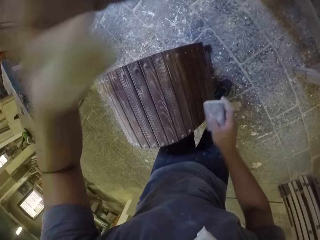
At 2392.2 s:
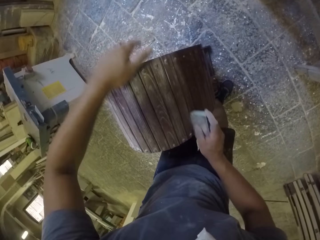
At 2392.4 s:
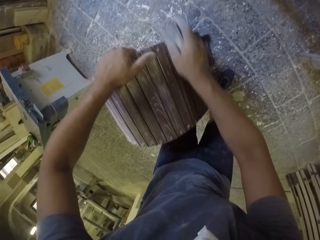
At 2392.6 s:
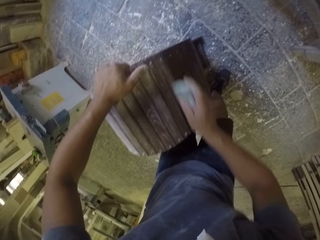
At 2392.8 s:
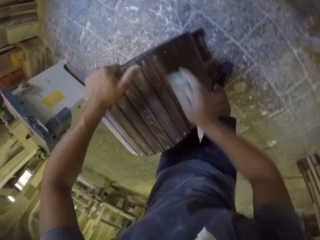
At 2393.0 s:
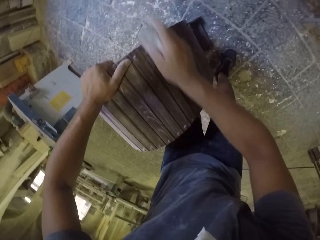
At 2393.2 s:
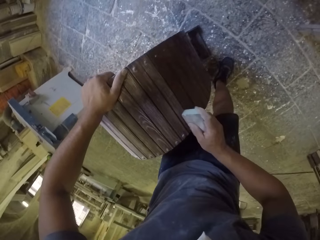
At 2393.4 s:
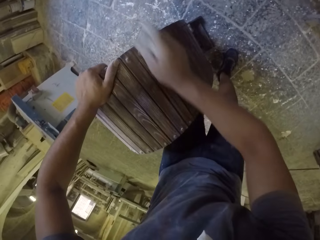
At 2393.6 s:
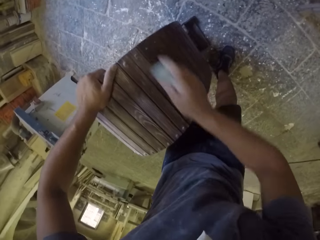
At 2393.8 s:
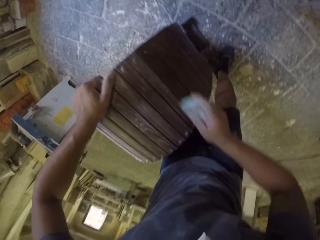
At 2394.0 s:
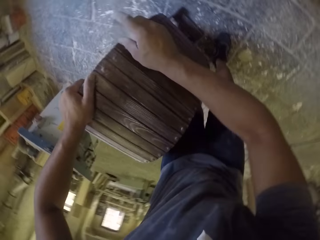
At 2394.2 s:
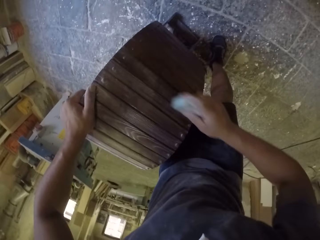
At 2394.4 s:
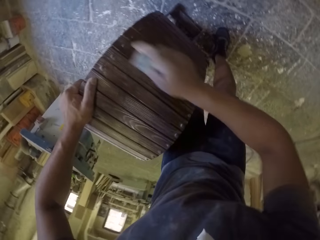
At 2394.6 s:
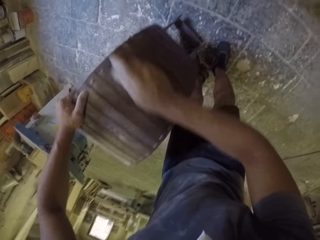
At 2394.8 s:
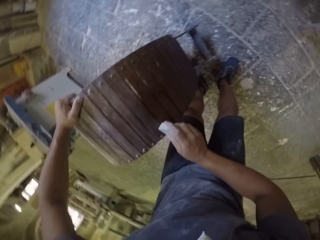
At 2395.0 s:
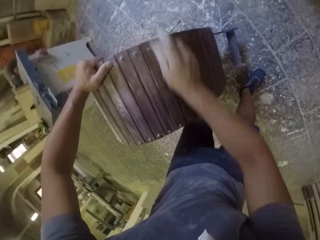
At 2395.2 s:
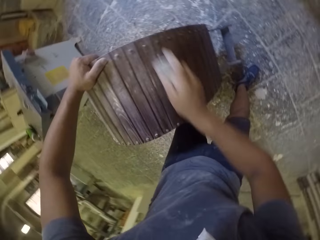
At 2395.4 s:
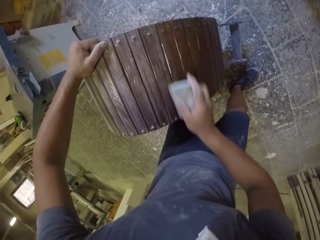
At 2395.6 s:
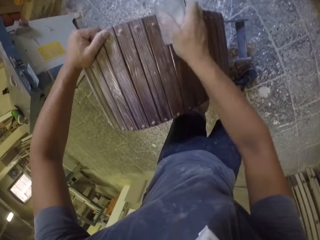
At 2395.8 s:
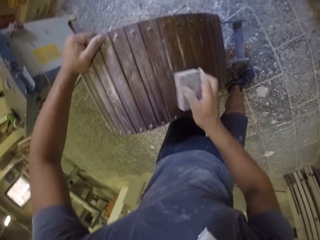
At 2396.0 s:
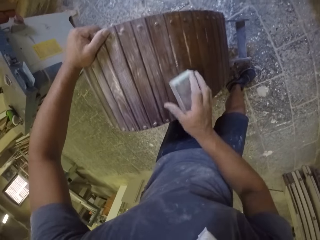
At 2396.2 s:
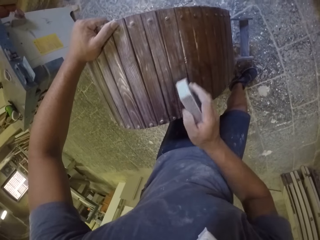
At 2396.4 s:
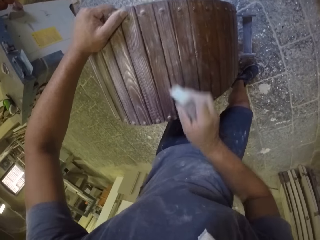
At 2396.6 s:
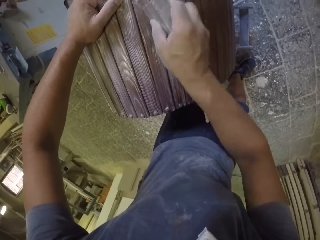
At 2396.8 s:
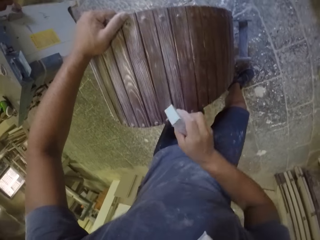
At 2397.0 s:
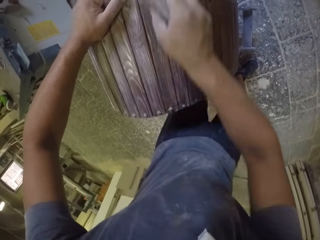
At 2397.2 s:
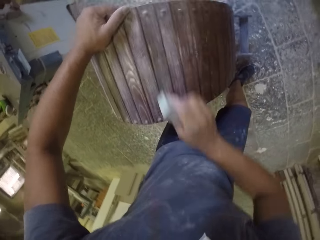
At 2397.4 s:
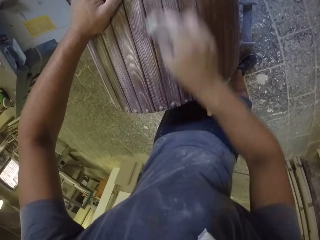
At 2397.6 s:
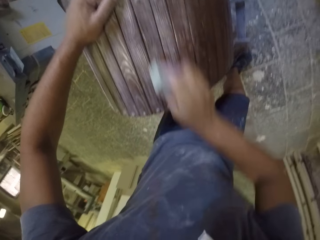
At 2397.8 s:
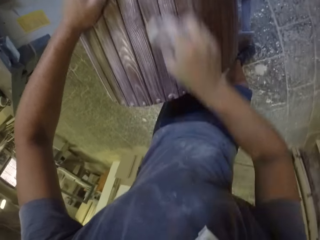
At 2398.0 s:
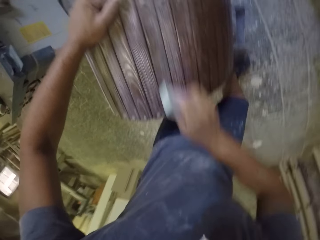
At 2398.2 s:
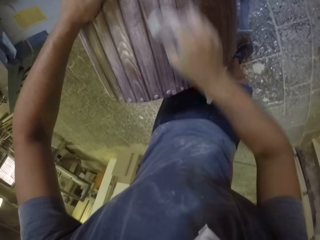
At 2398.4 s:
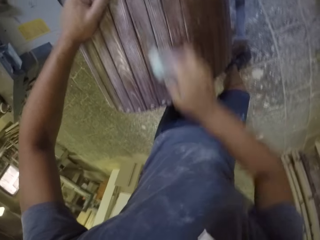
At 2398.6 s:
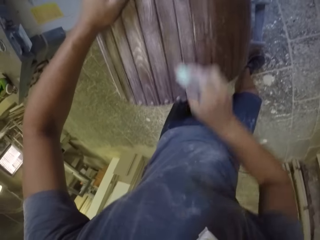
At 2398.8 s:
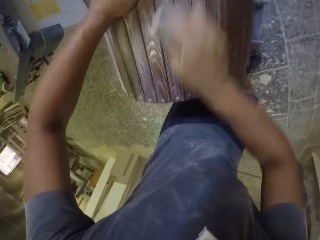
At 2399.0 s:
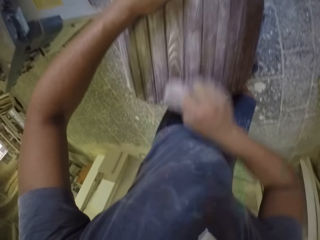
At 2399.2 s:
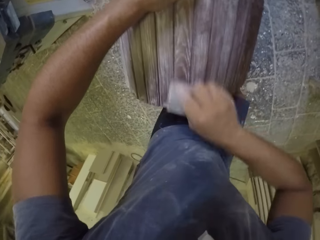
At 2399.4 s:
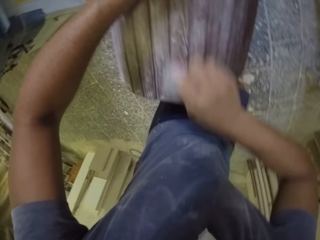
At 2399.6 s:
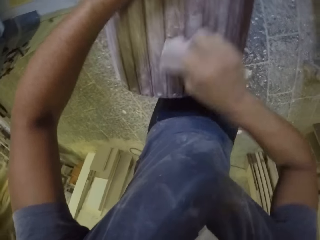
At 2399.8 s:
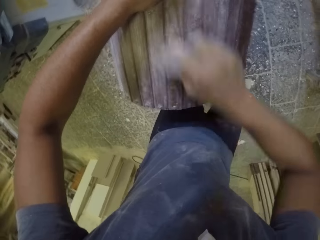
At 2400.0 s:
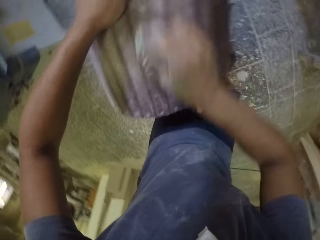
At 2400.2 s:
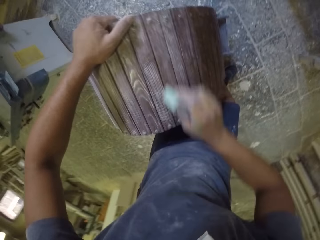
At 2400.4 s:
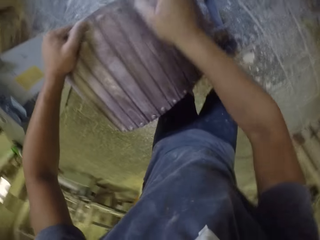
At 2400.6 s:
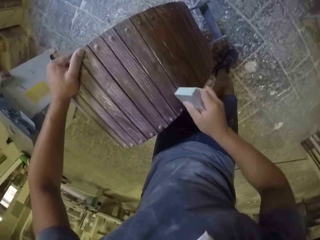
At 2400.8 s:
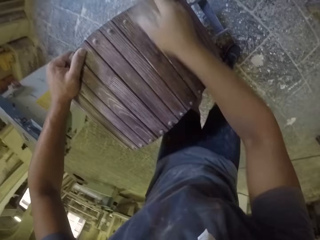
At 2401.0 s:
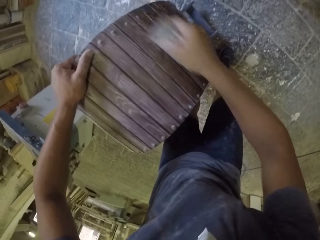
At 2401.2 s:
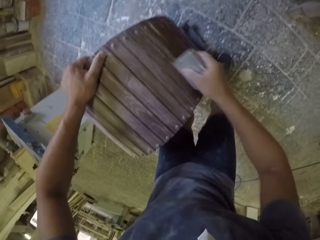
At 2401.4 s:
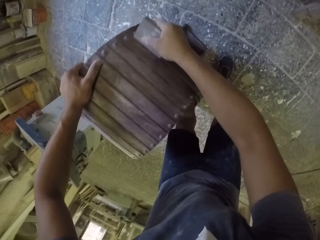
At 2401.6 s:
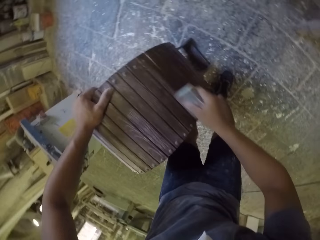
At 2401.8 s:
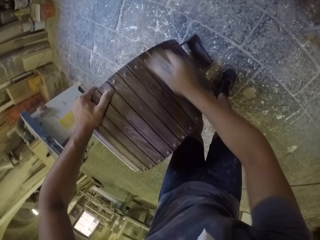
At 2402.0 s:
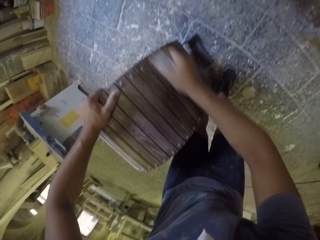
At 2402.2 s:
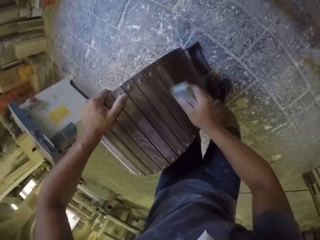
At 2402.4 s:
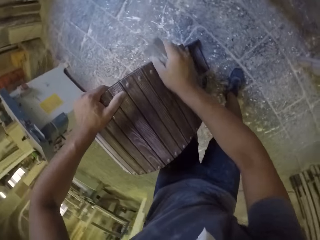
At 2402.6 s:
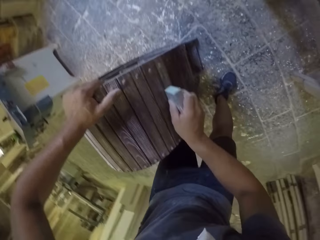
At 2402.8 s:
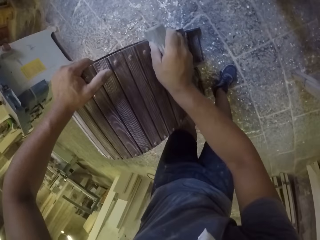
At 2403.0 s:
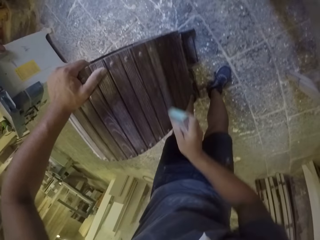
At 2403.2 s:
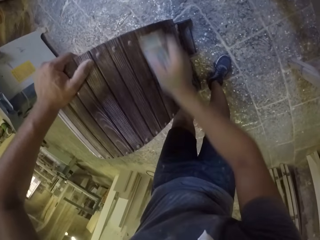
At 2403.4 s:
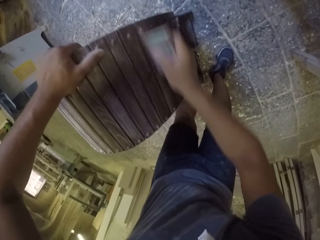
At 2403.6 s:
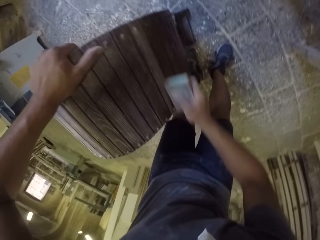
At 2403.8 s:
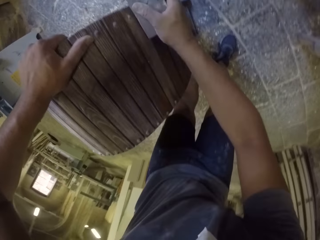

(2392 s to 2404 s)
The camera wearer smoothens a wooden stand with a sandpaper.

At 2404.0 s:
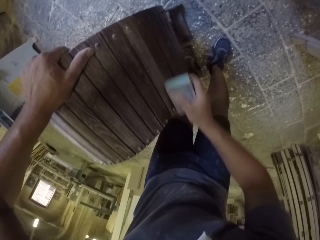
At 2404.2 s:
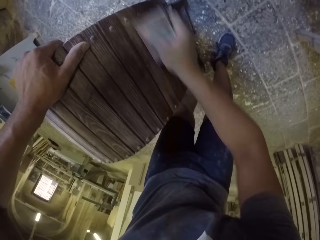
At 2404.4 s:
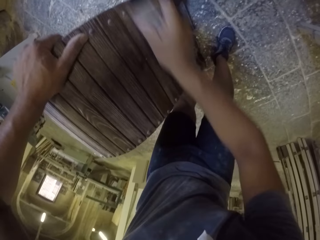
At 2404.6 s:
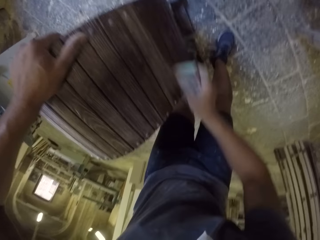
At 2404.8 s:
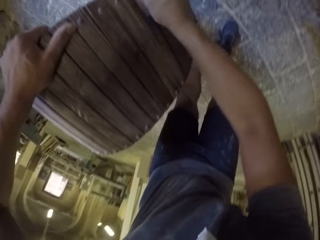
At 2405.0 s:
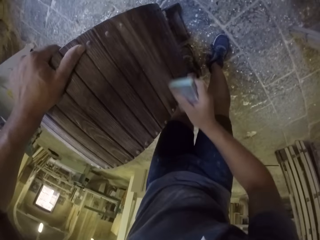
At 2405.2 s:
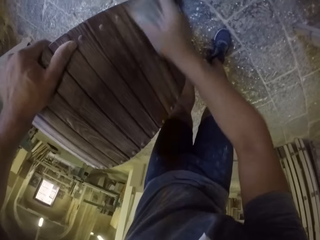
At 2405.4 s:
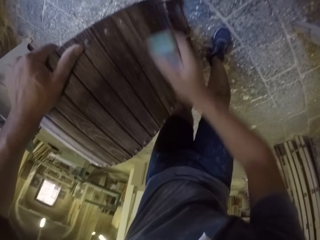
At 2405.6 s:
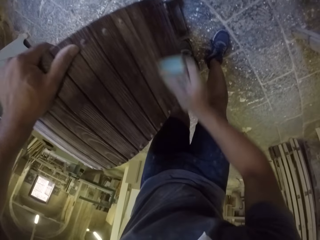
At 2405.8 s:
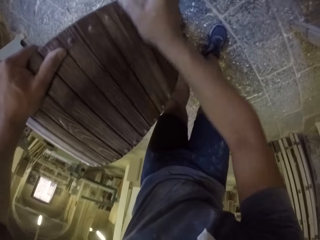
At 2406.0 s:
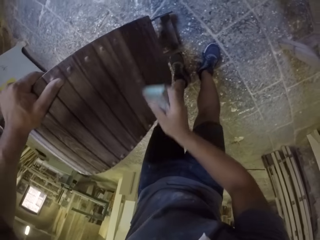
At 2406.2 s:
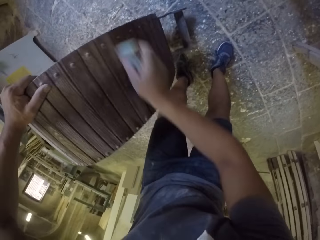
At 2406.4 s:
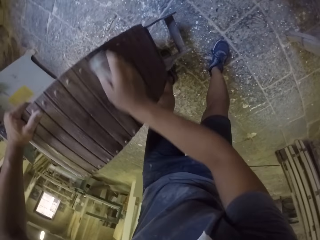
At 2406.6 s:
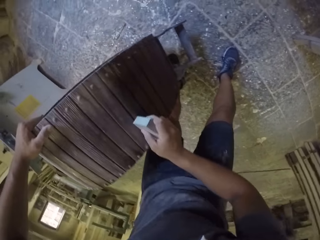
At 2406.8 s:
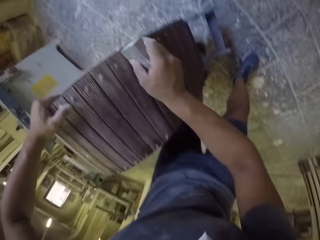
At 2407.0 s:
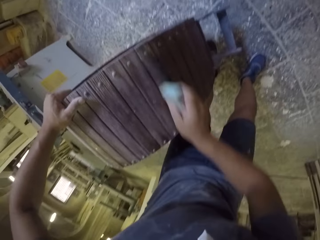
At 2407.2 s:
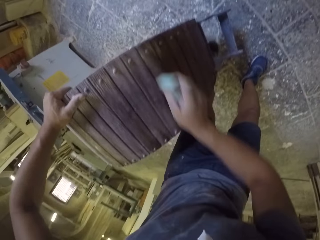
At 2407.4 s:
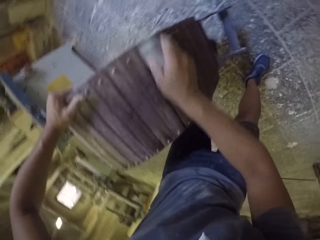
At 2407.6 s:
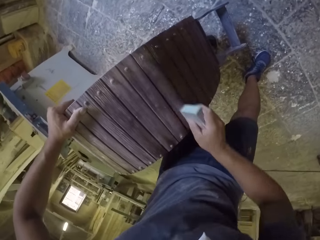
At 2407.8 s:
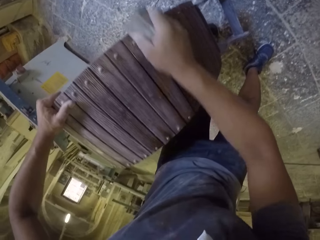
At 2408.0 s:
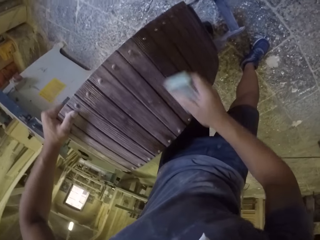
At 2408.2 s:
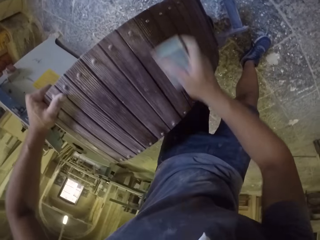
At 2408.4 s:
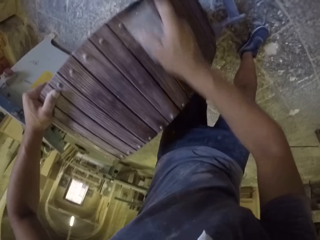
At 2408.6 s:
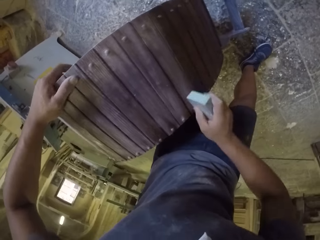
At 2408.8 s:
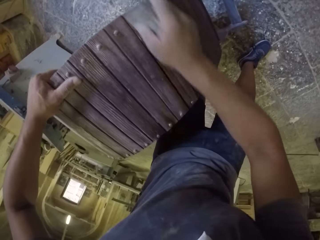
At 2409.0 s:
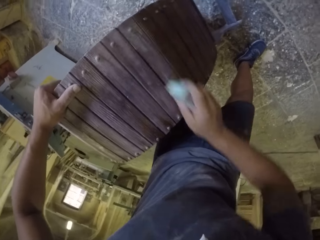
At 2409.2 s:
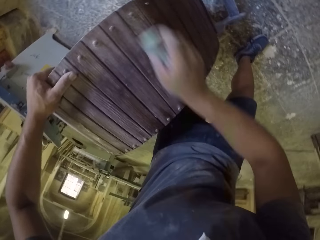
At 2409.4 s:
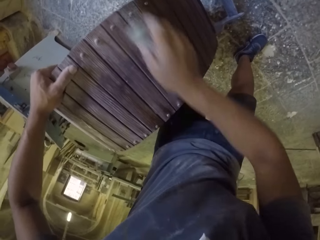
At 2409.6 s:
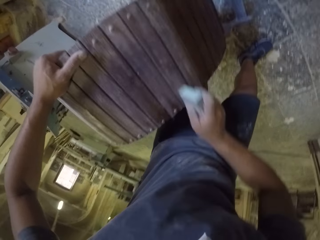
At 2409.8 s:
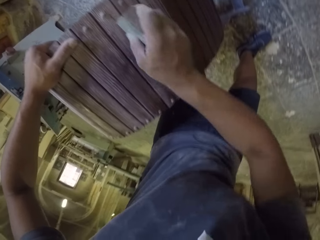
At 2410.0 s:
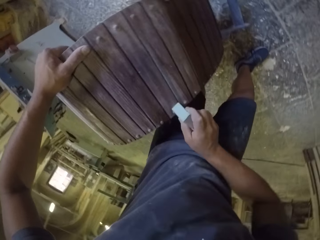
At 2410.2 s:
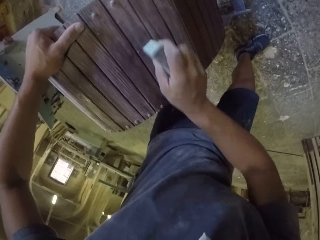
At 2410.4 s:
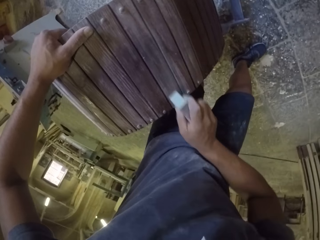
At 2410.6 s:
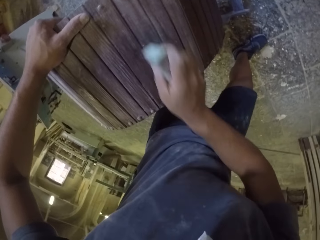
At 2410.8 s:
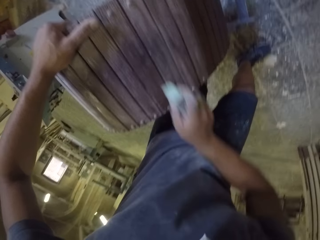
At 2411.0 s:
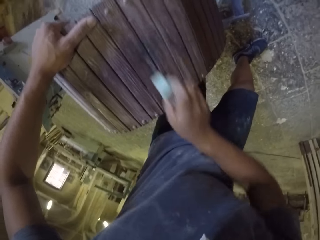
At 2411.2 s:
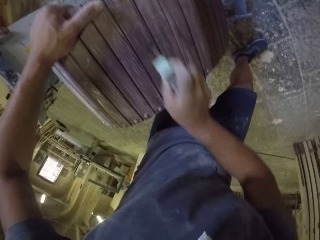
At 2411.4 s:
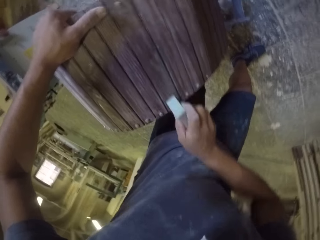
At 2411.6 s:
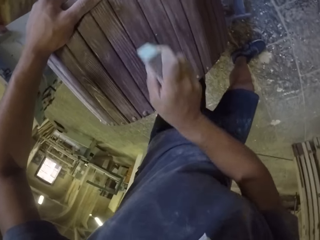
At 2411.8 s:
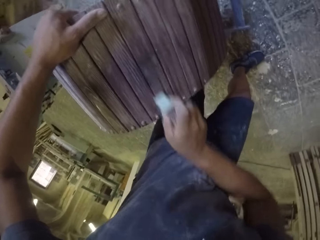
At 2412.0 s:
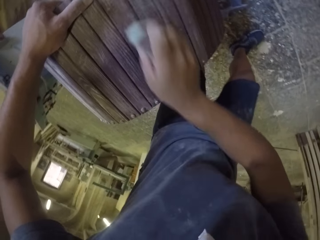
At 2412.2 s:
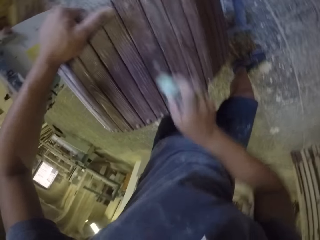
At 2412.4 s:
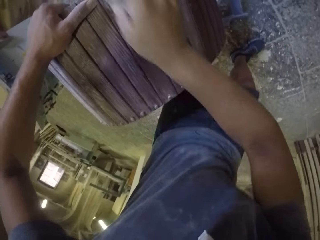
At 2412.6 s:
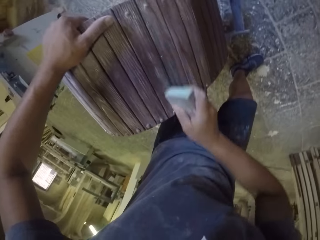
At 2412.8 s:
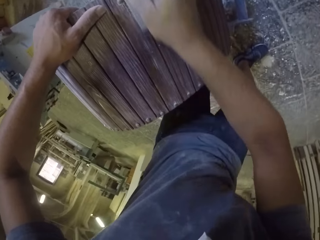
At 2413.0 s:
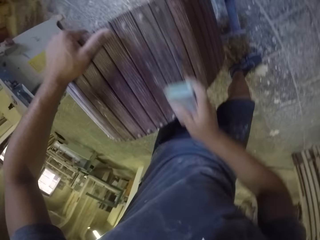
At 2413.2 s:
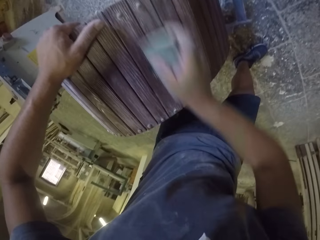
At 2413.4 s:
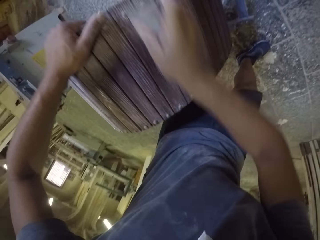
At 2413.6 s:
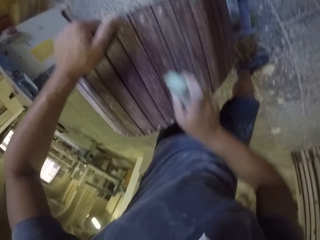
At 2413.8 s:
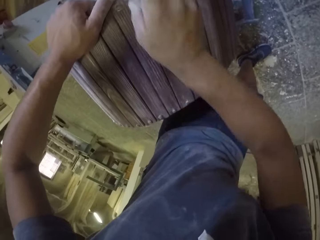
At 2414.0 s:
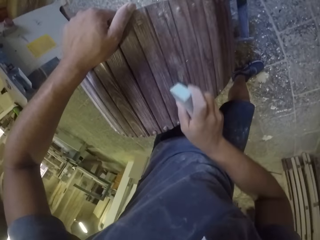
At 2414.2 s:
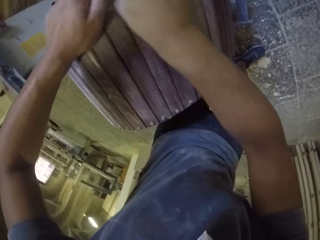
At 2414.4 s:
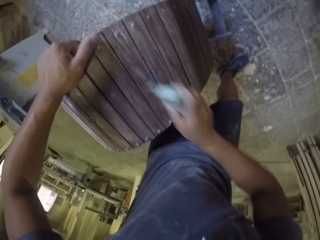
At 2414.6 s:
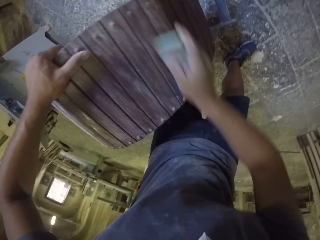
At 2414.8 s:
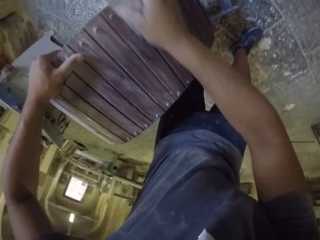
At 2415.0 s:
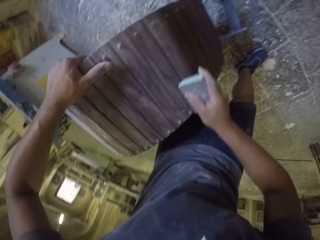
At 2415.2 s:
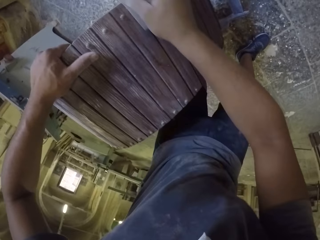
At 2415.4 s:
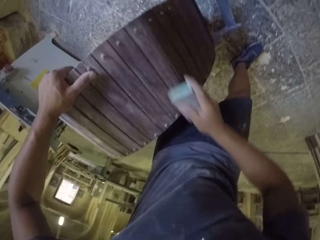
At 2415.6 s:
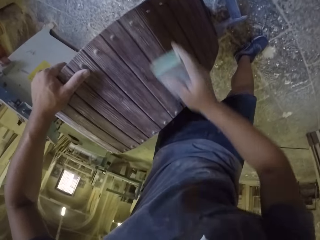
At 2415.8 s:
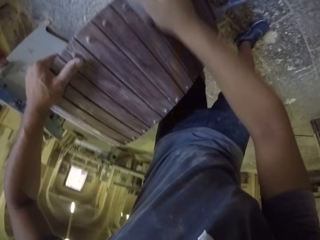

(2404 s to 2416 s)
The camera wearer smoothens a wooden stand with a sandpaper in the room.
